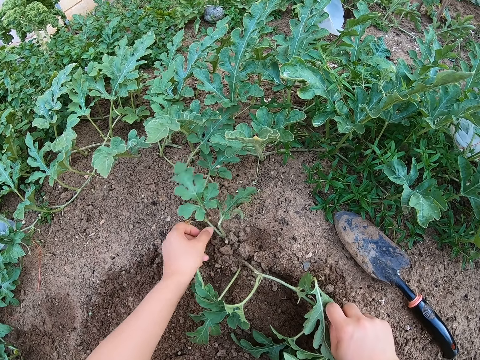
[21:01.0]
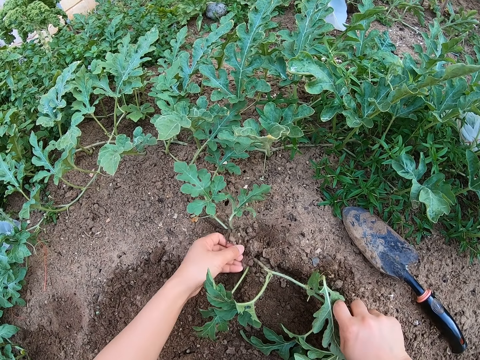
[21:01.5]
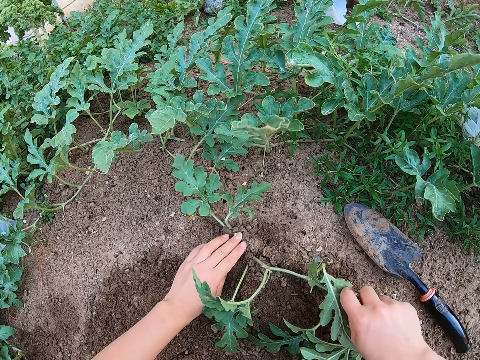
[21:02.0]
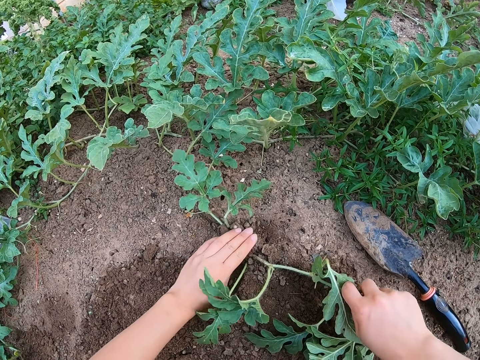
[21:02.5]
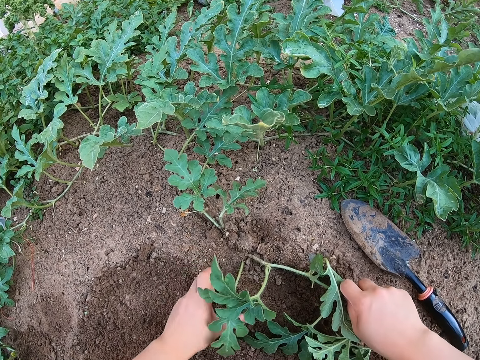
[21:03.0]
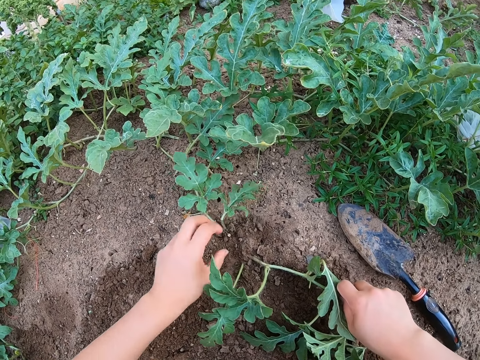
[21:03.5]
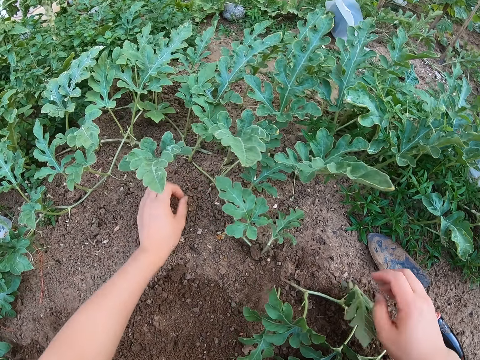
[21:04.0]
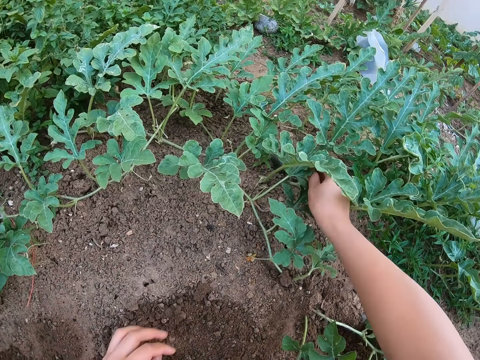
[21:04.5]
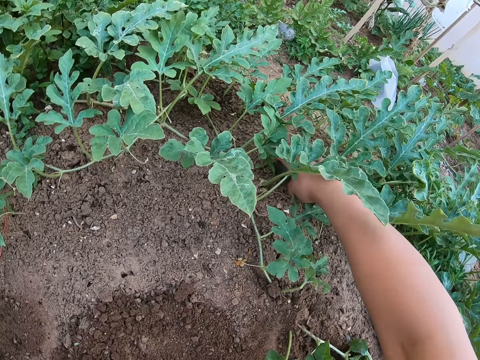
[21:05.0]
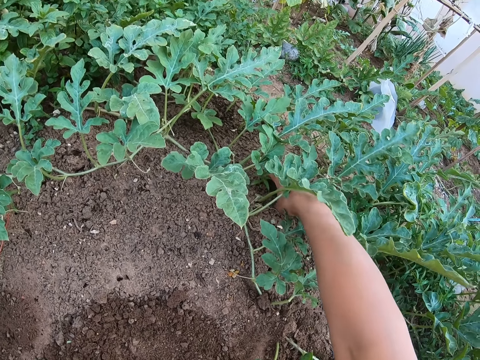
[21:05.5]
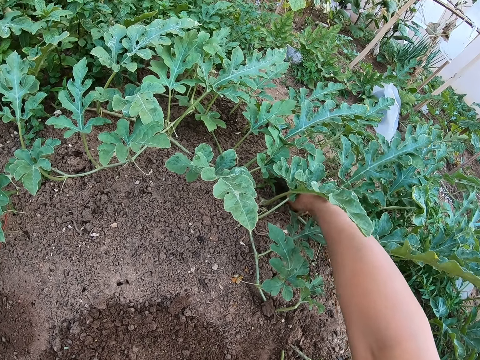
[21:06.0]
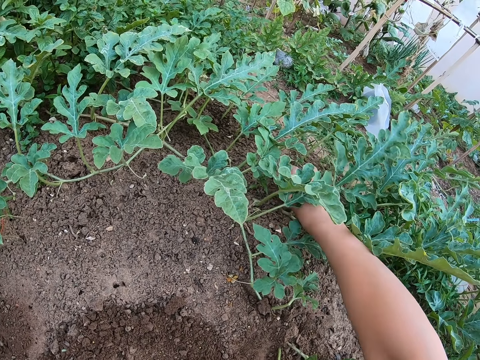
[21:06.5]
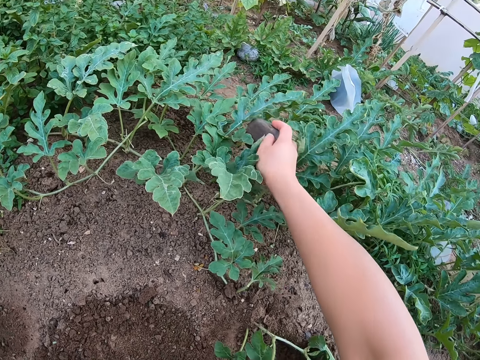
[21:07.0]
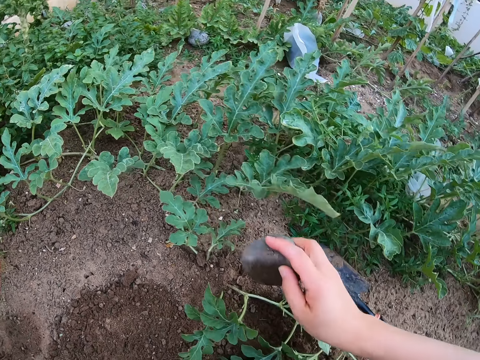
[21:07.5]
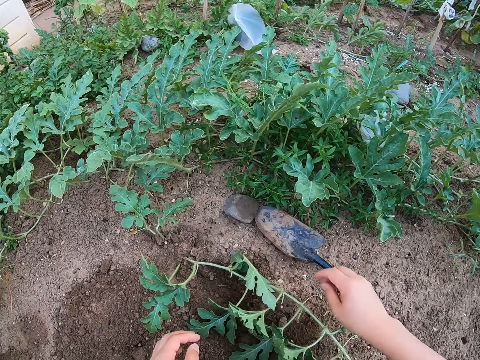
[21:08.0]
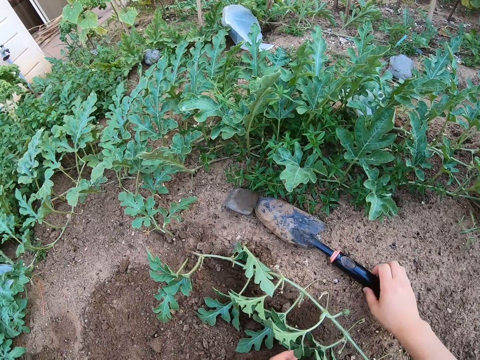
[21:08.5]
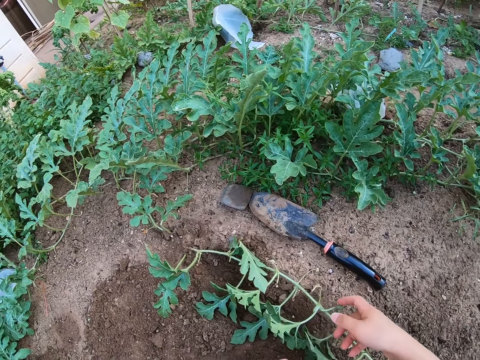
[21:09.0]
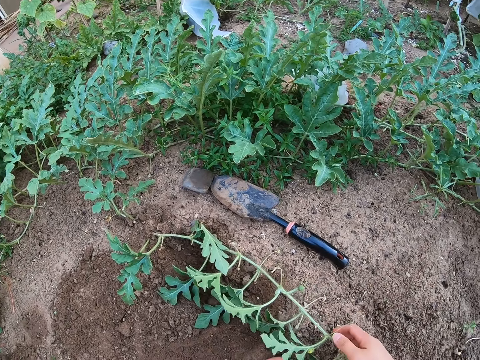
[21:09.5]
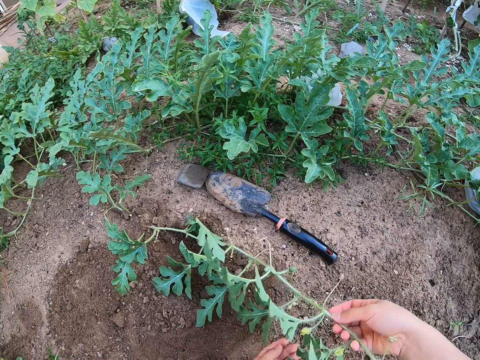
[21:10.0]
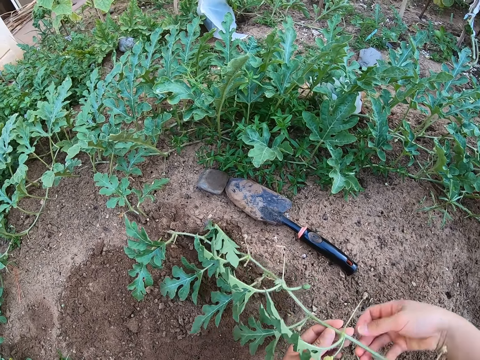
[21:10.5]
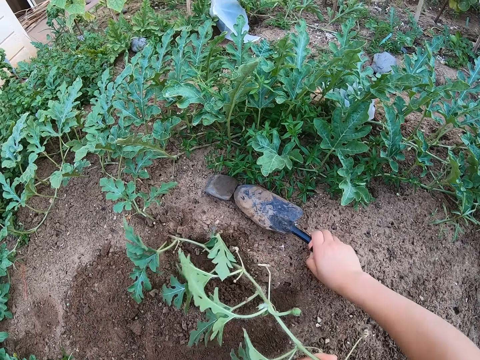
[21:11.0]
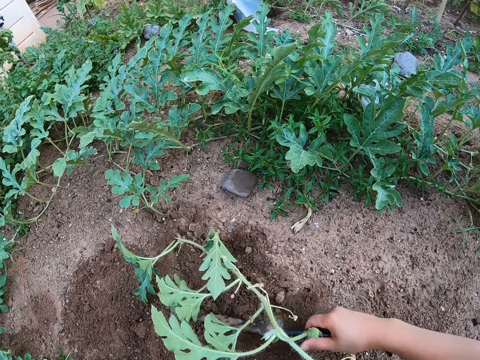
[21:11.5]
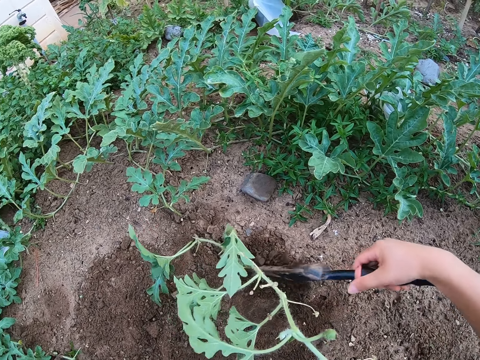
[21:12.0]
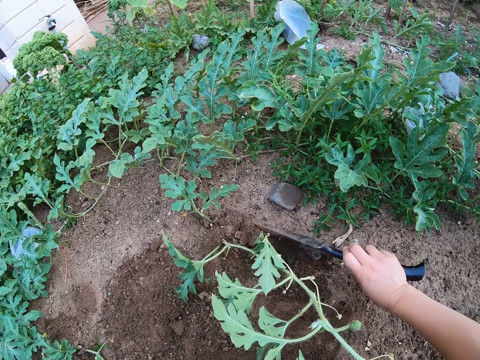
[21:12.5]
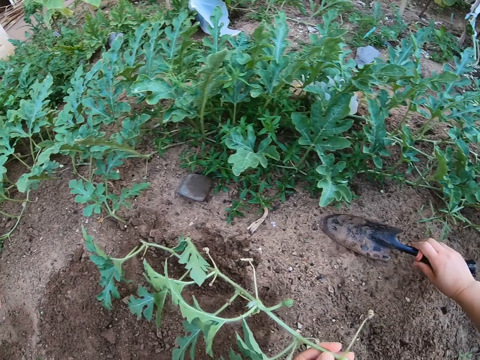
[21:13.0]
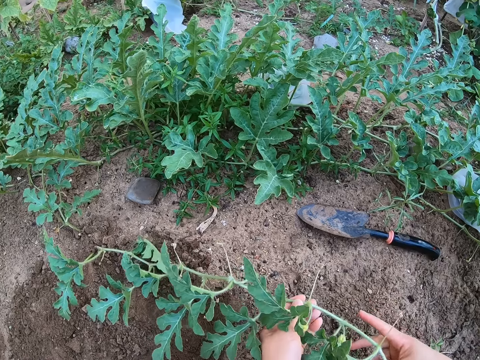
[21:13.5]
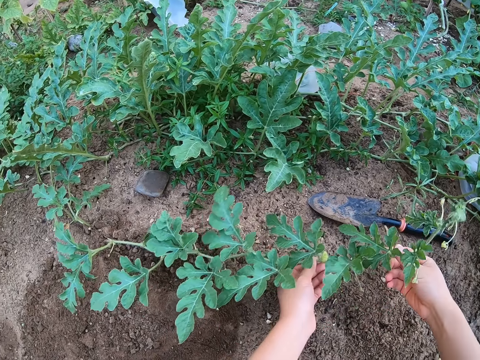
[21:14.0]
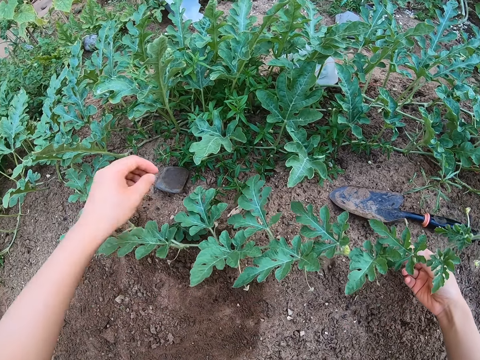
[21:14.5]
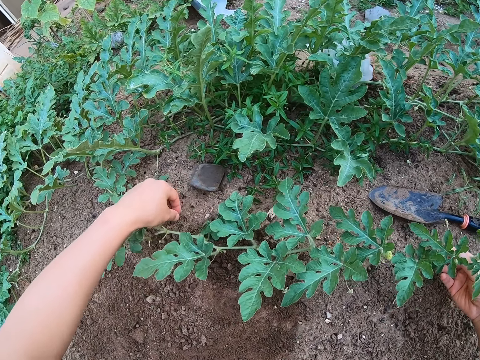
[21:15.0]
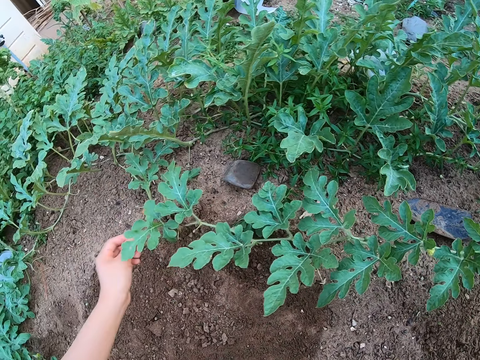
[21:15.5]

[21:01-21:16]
The camera wearer adjusts the watermelon stem on a hole. They spread soil on the watermelon stem. They pick a stone from the ground and put the stone on the ground. They hold the watermelon stem. They pick a trowel from the ground. They dig a hole on the ground. They add soil to the watermelon stem. They put the trowel on the ground. They stare at the plant on the ground.

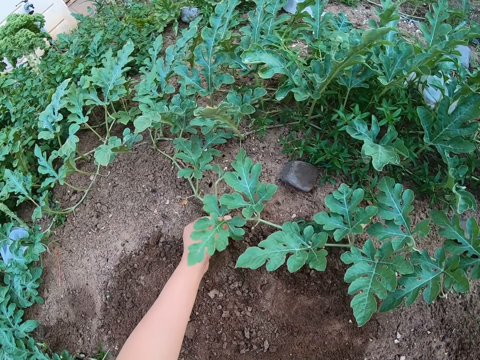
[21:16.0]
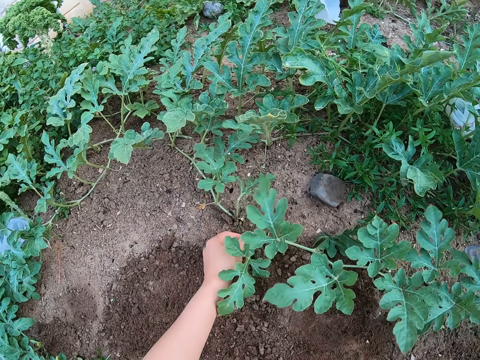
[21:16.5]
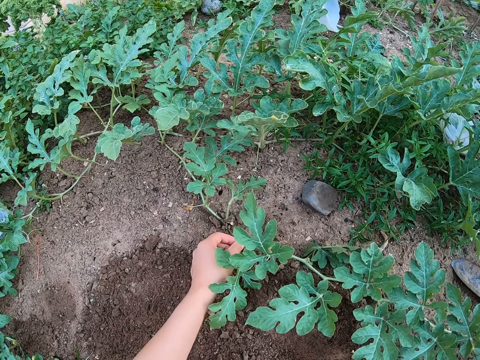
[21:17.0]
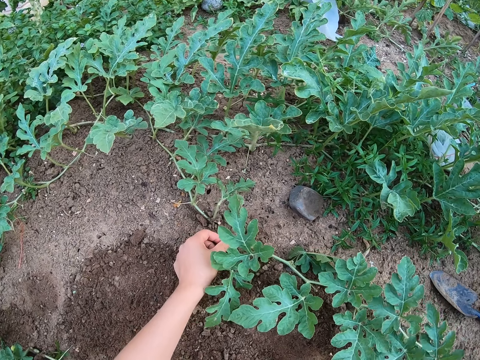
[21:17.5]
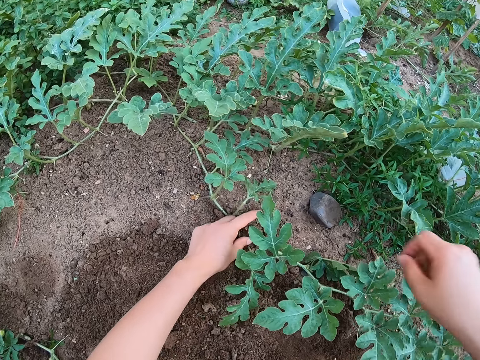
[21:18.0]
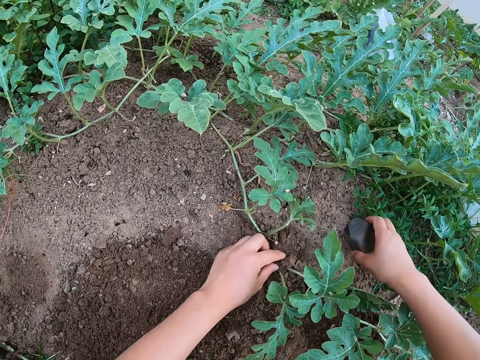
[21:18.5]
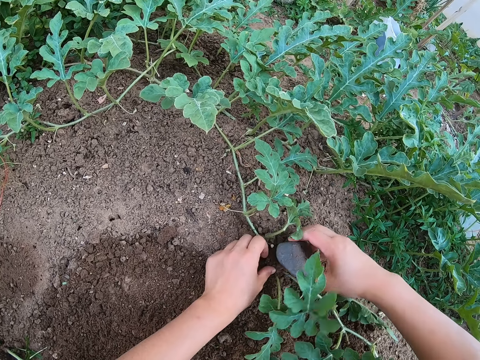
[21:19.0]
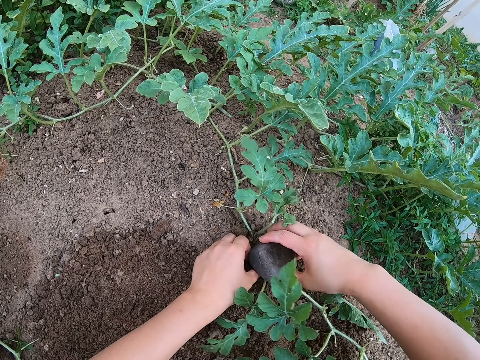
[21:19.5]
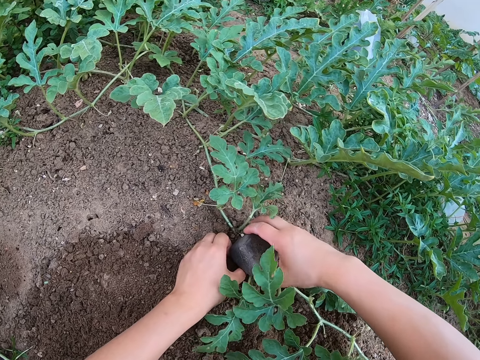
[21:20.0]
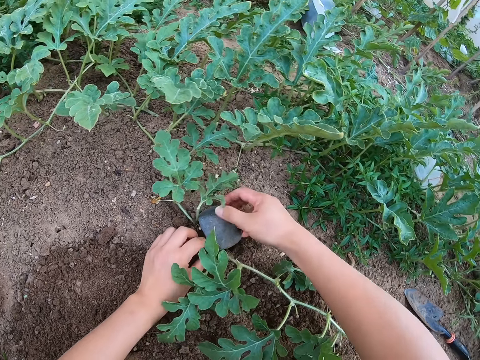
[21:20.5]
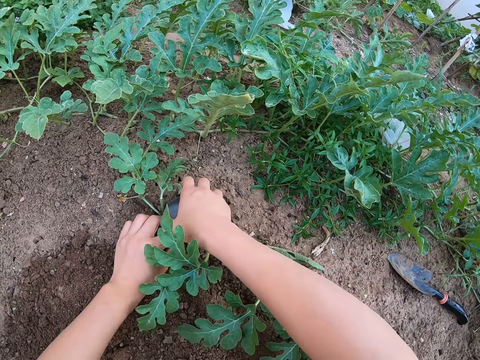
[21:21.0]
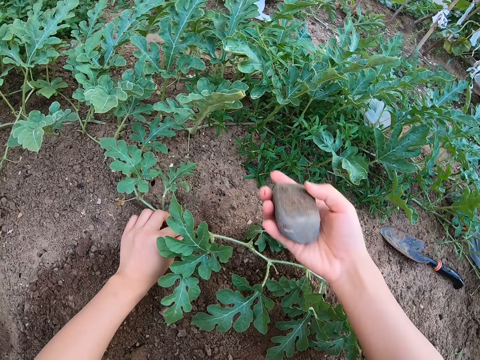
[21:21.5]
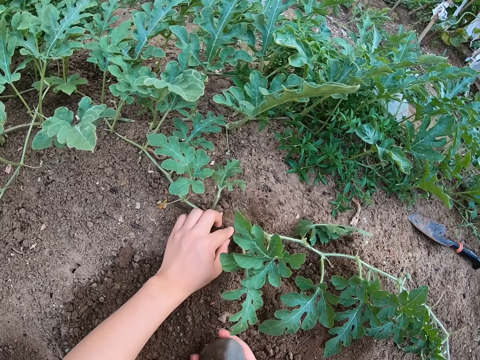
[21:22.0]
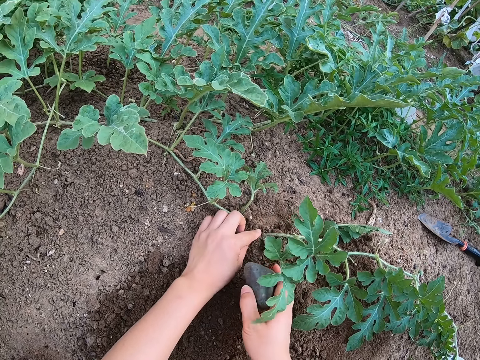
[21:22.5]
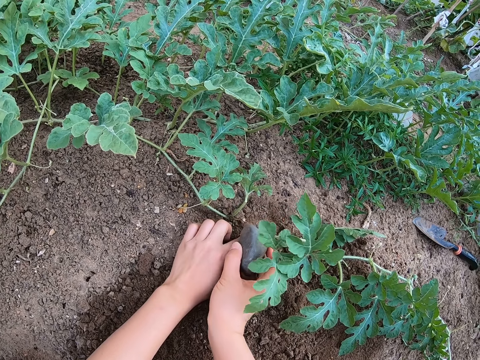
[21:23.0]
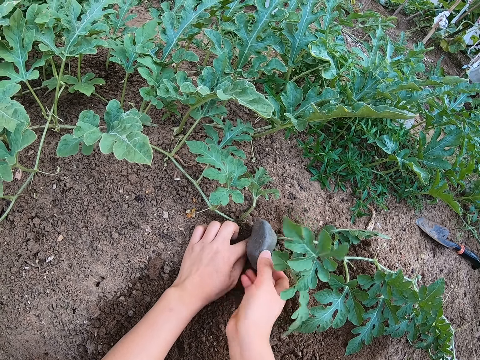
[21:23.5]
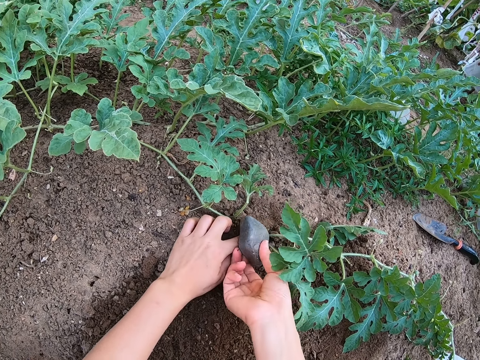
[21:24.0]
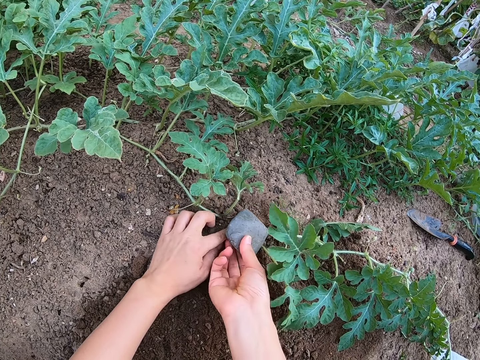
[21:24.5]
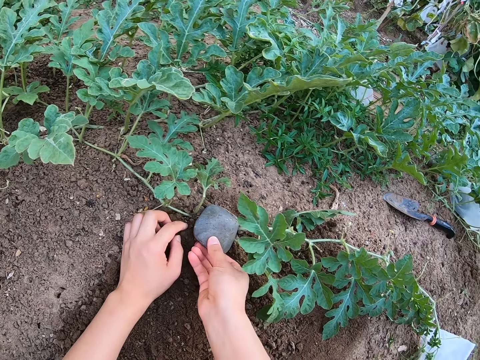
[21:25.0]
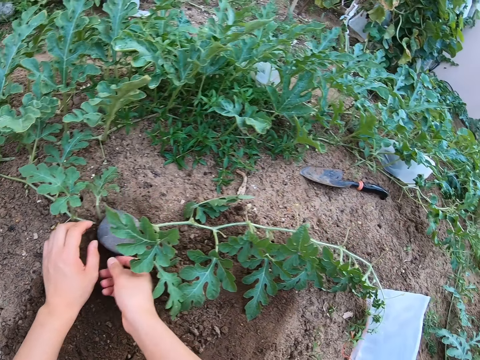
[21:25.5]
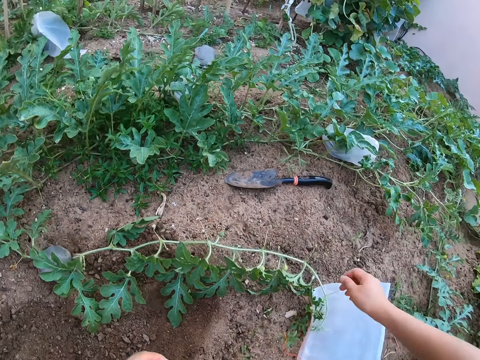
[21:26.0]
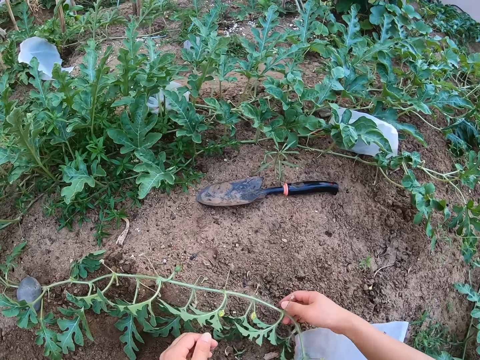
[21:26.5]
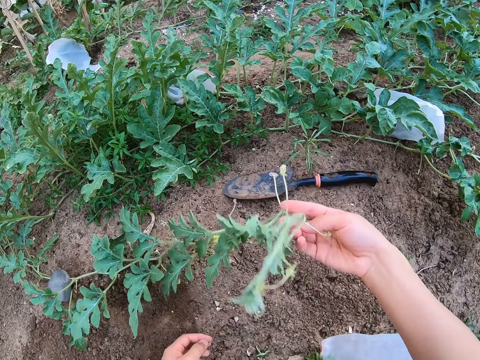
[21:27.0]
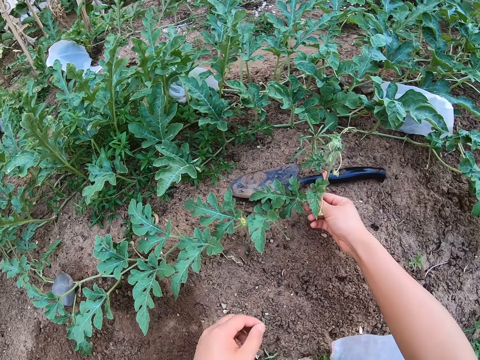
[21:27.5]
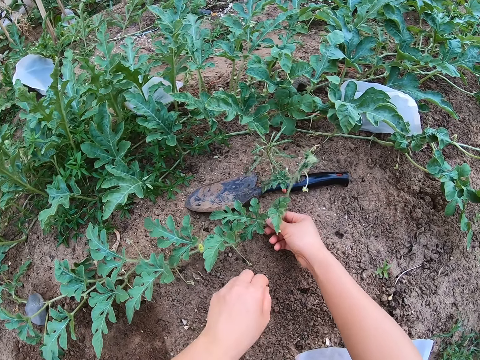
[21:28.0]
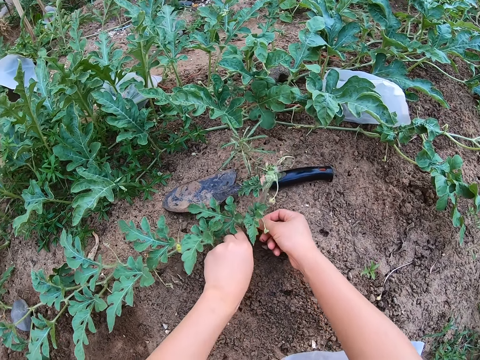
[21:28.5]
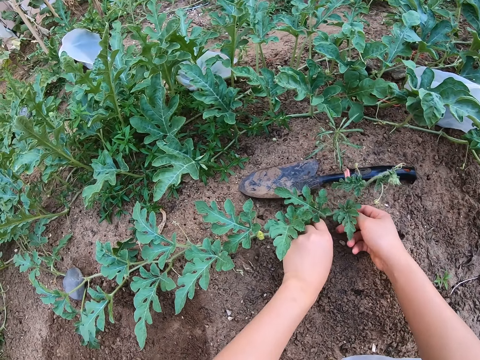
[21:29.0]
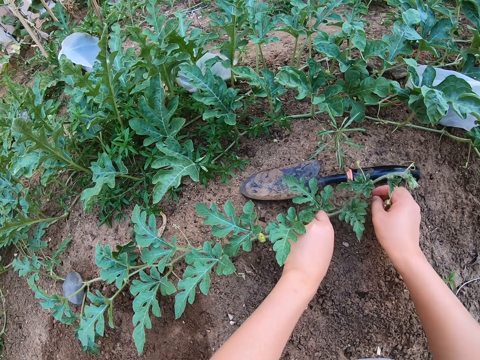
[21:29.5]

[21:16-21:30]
The camera wearer adjusts the watermelon stem on the ground. They pick a stone from the ground. They place the stone on the watermelon stem. They lift the stone from the watermelon plant. They place the stone on the watermelon stem. They plant the plant on the ground. They lift the watermelon stem. They adjust the watermelon stem on the ground.
